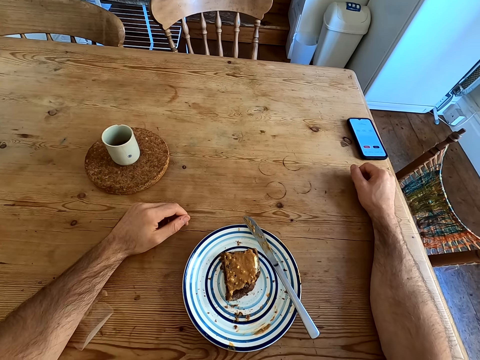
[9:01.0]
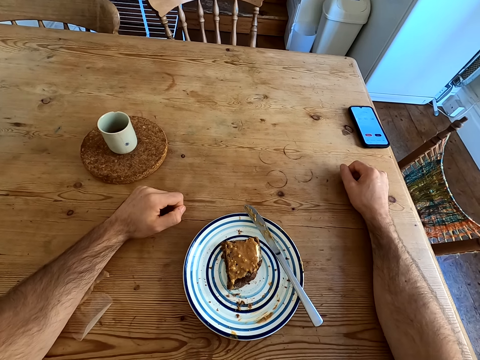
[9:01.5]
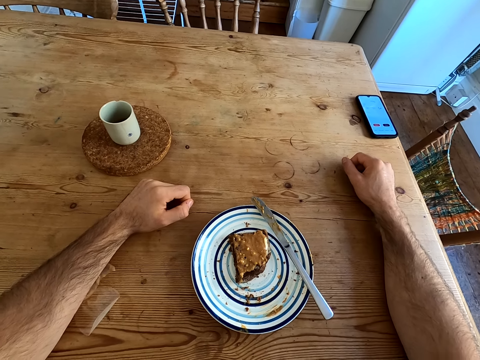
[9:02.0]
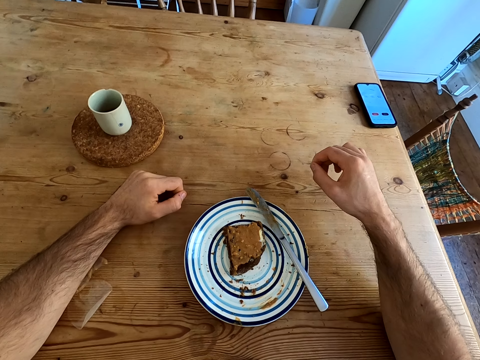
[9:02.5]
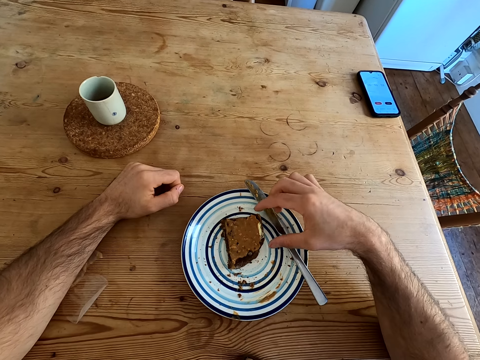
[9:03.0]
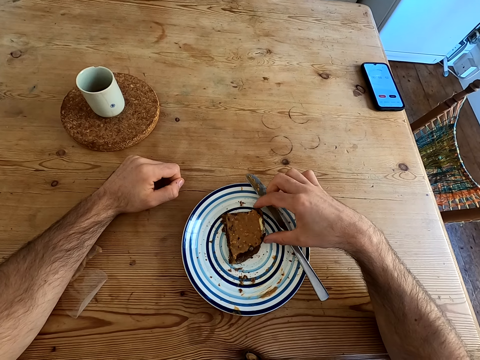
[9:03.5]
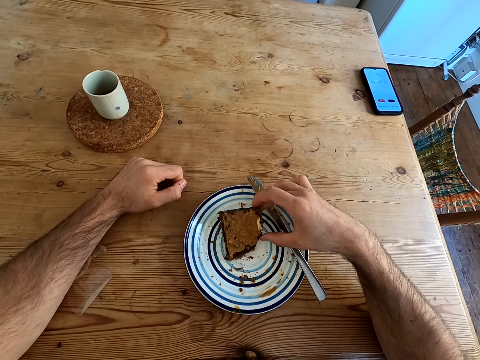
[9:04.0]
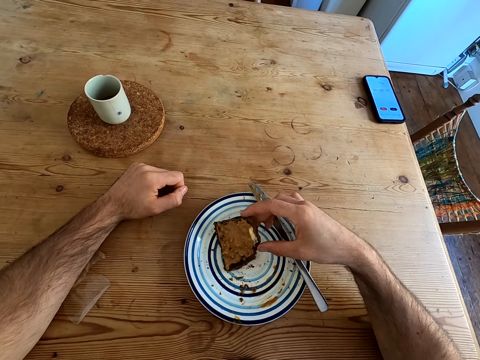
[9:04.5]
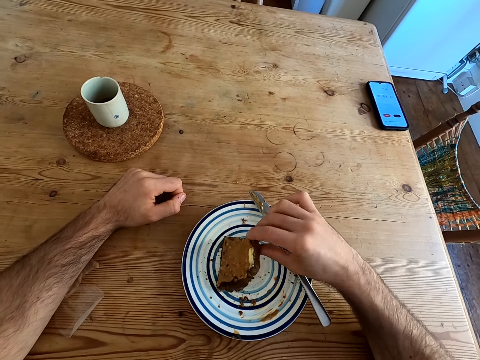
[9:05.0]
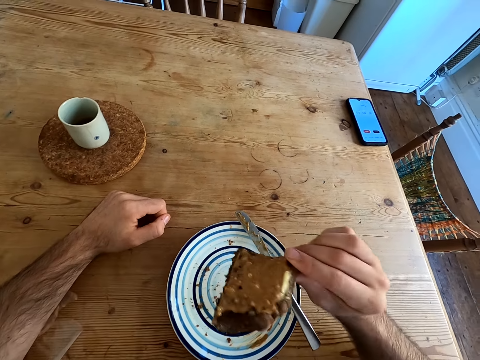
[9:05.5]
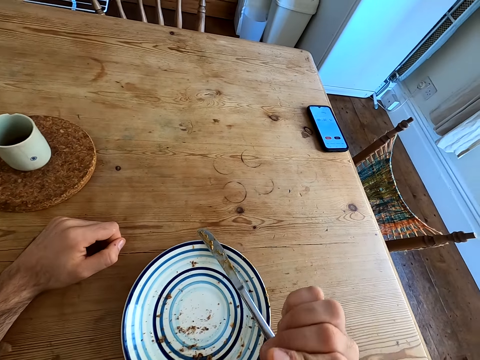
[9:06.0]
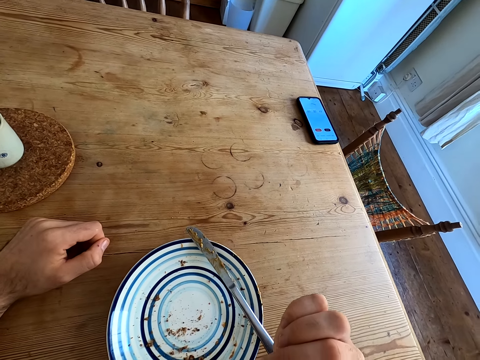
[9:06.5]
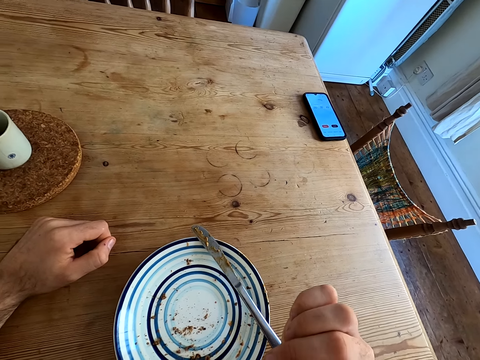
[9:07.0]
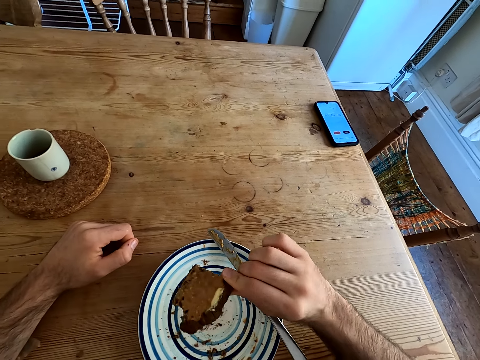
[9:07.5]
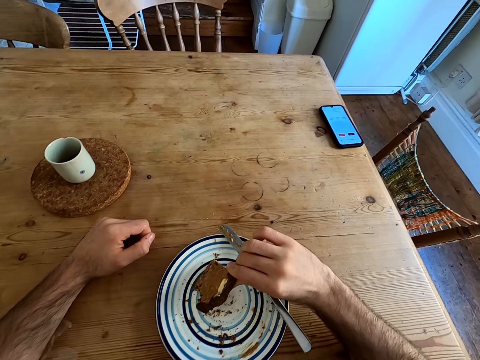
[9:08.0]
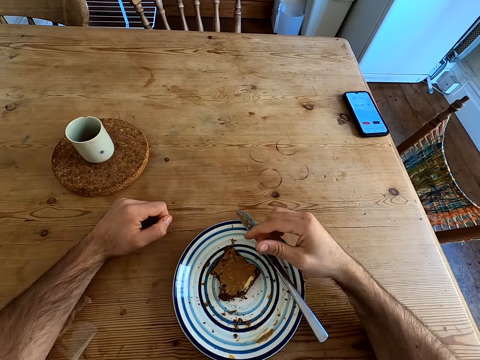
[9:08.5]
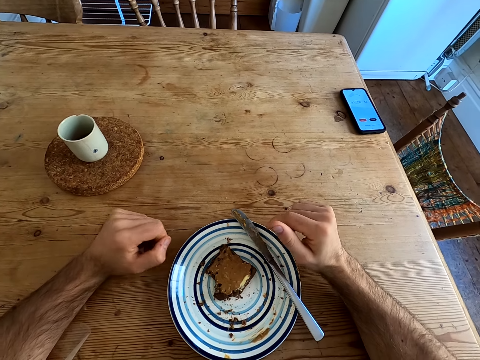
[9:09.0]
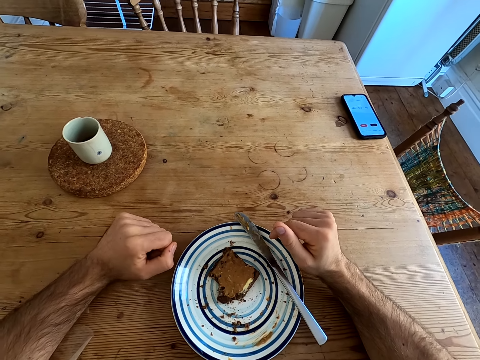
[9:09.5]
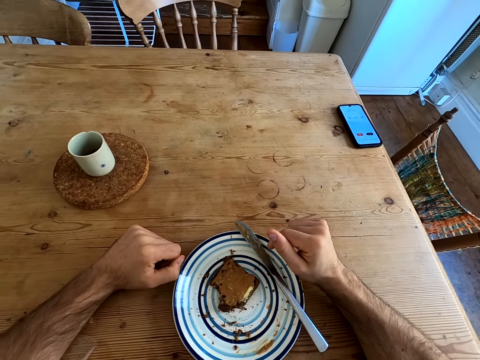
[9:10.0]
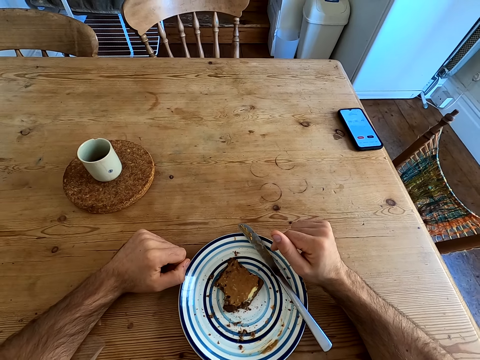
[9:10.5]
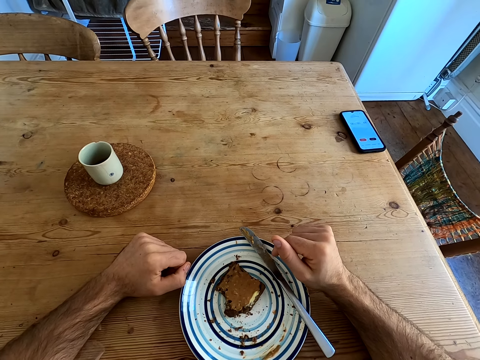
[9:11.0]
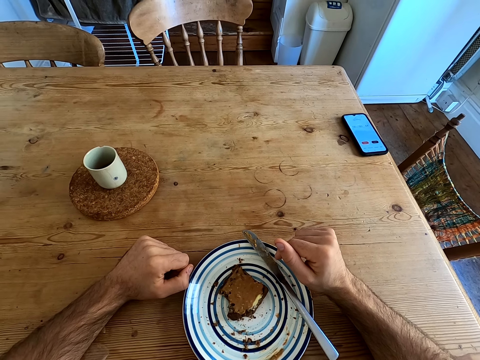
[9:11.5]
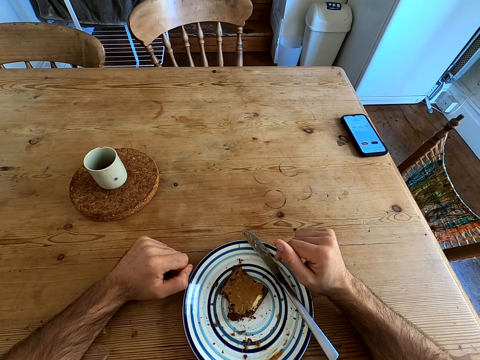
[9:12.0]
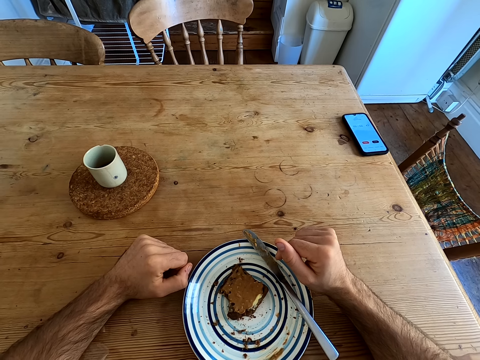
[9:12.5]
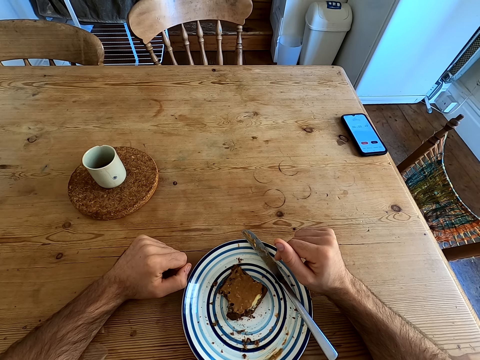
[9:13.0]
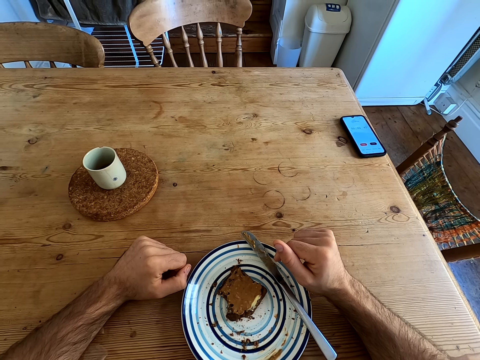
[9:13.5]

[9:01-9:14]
The camera wearer lifts the right hand. They take the bread, lift the bread and bite the bread. They place the bread on the plate and look at the bread.

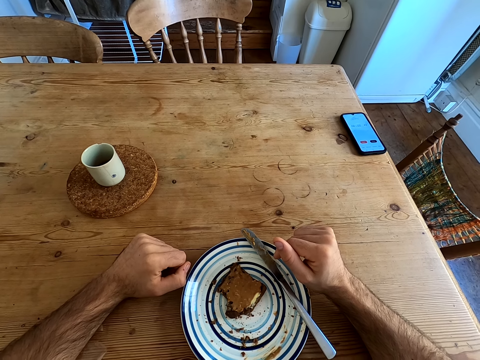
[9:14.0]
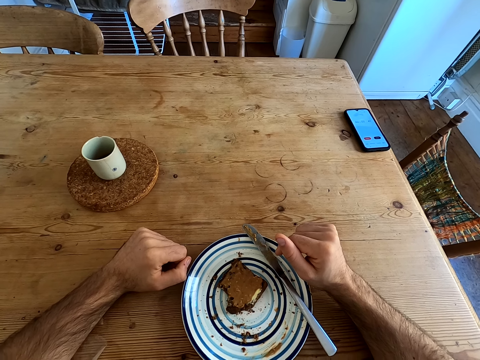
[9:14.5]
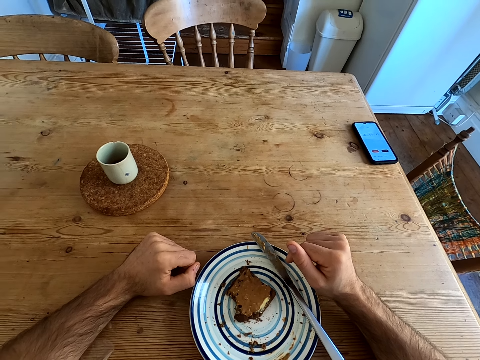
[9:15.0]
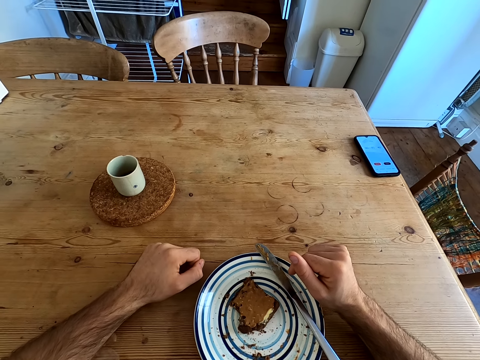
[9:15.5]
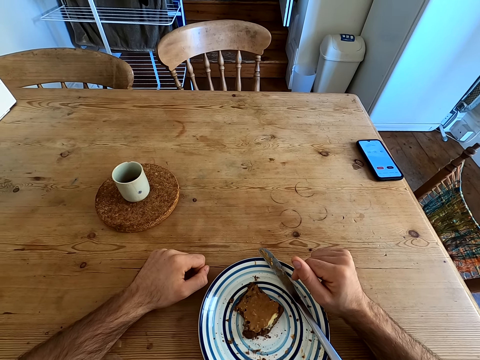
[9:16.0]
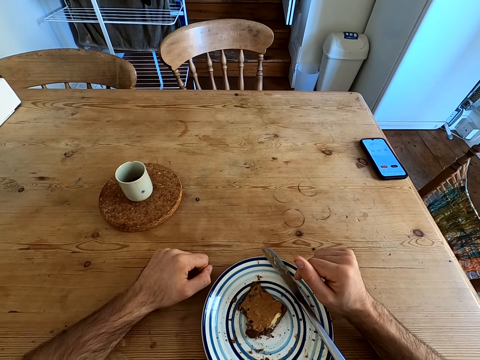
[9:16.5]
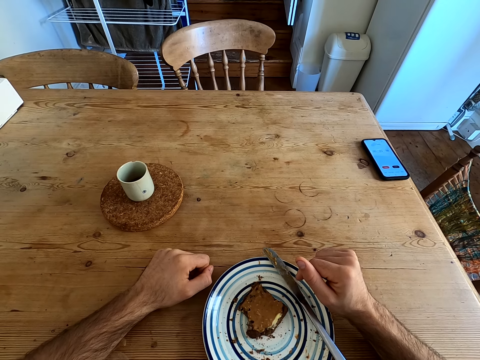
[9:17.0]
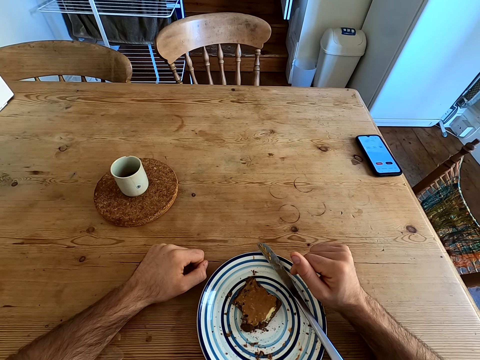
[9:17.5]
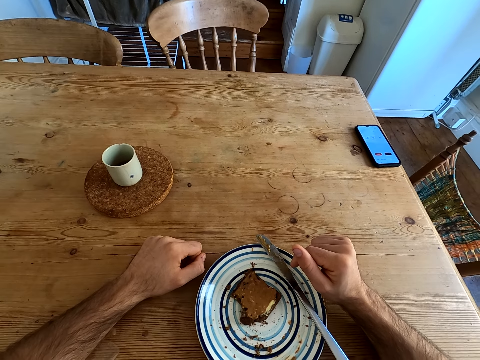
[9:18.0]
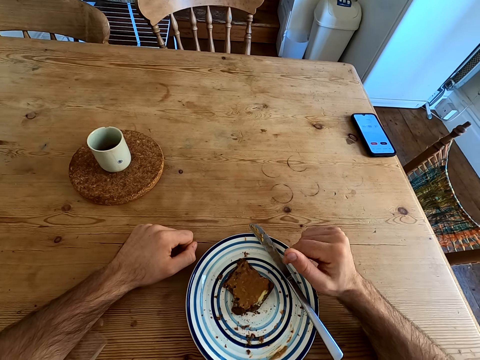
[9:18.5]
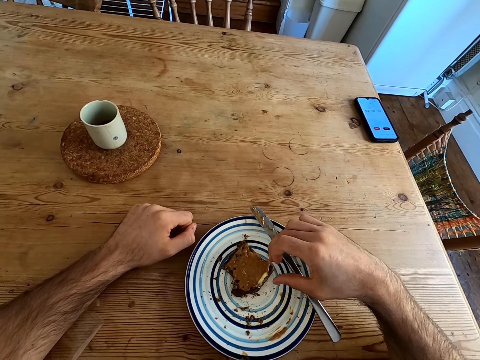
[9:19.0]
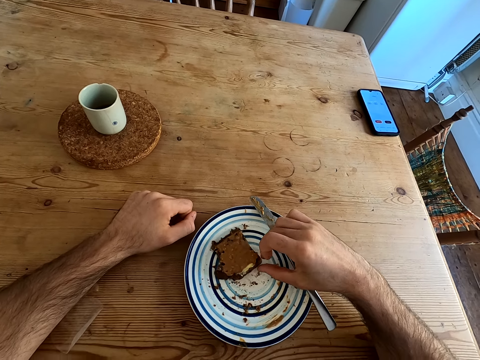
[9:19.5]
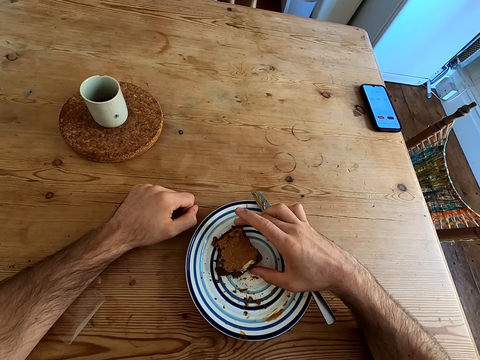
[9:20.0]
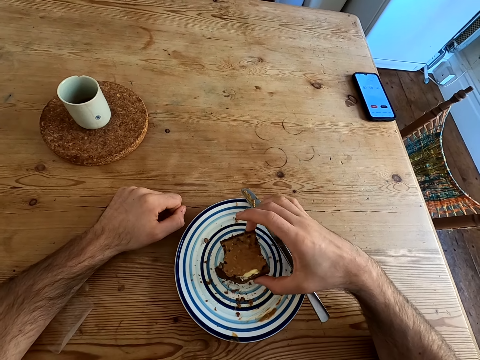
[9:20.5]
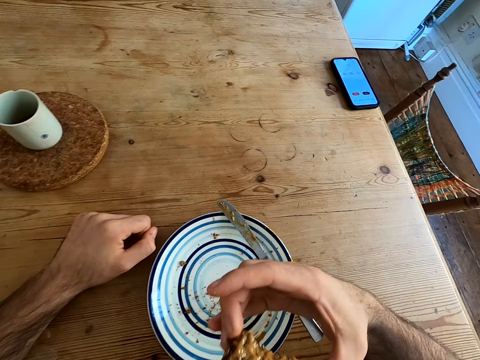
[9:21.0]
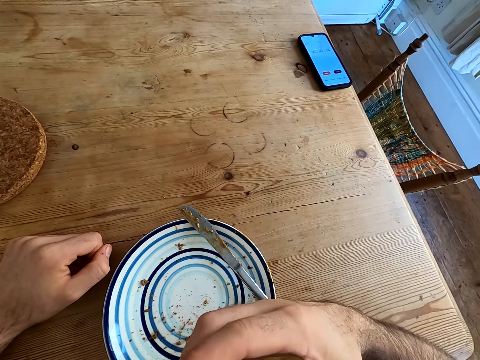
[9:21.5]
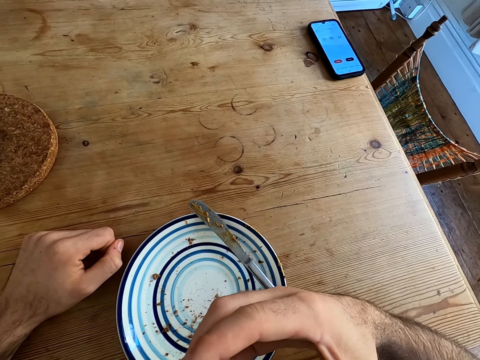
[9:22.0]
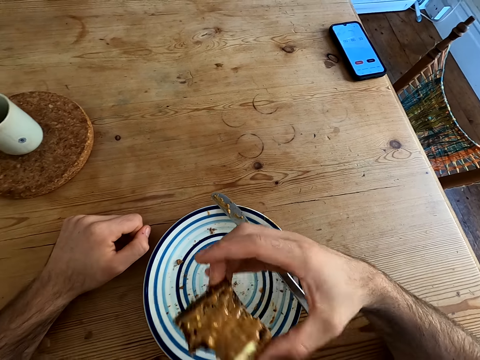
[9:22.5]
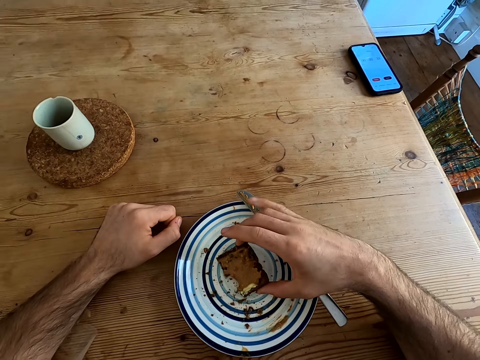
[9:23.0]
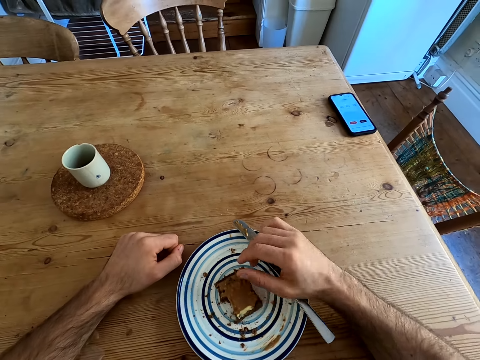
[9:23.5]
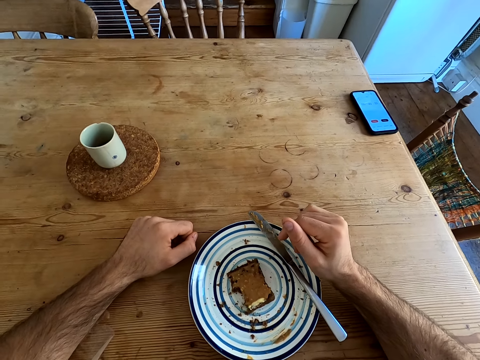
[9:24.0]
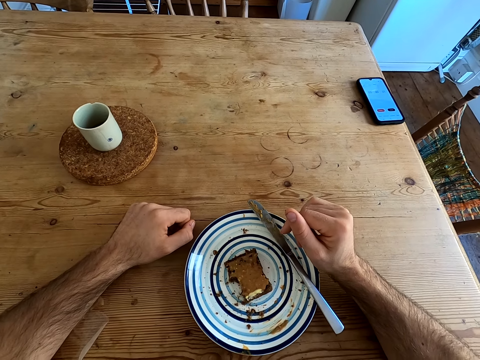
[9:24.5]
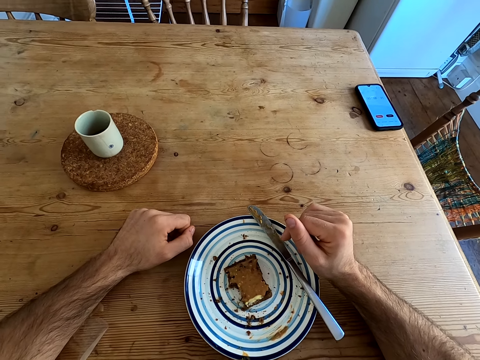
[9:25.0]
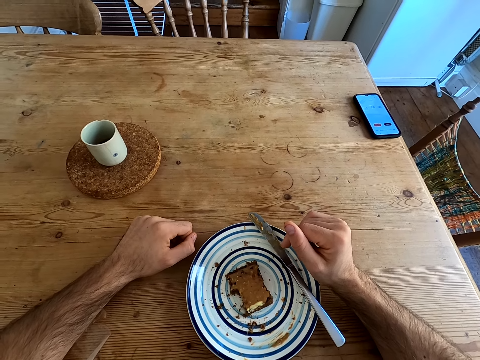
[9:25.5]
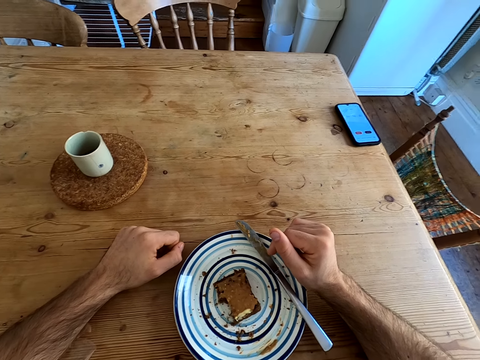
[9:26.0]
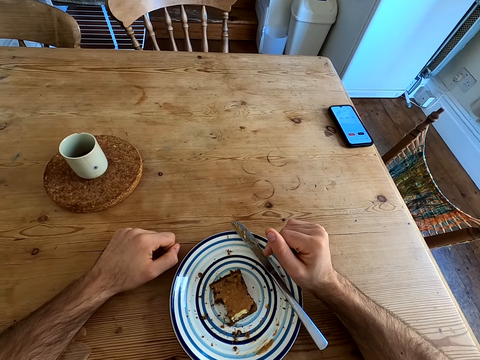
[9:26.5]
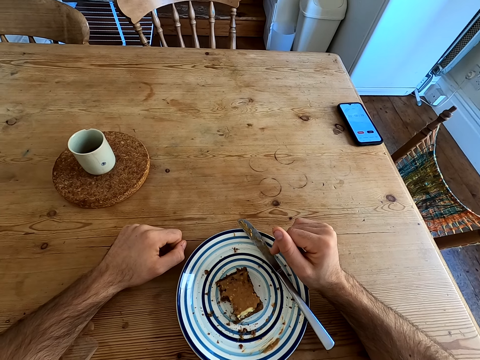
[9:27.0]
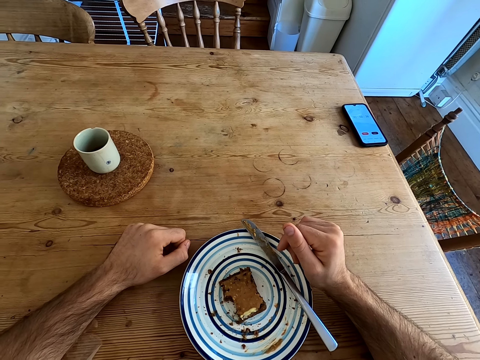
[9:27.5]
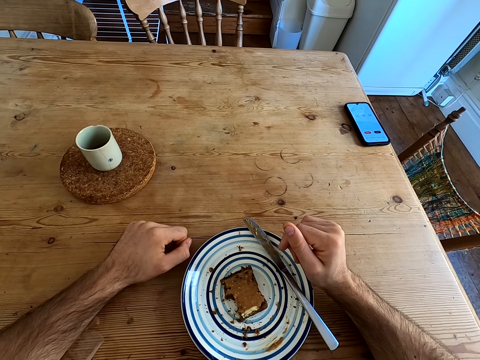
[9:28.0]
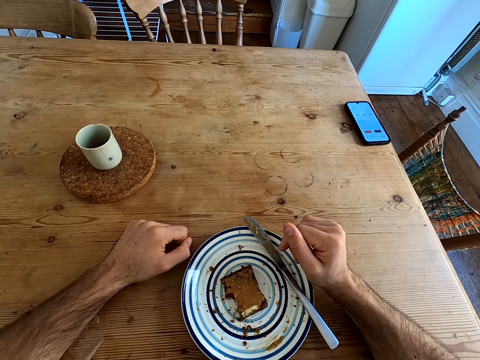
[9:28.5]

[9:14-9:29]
The camera wearer moves hands. They pick up a piece of bread. They bite the piece of bread. They put the piece of bread on the plate.
